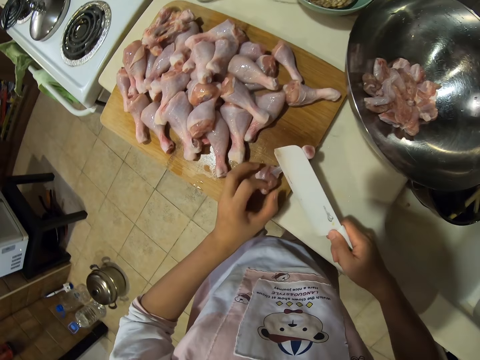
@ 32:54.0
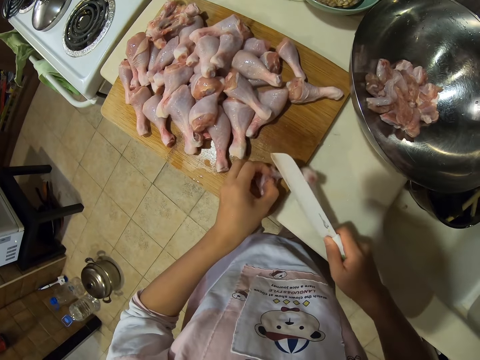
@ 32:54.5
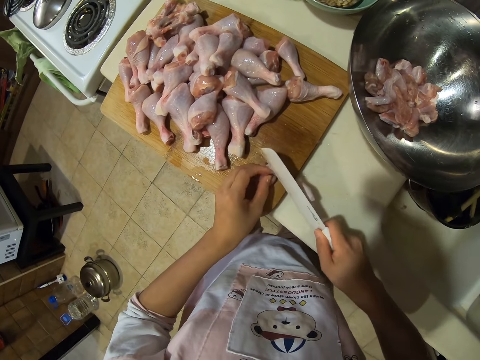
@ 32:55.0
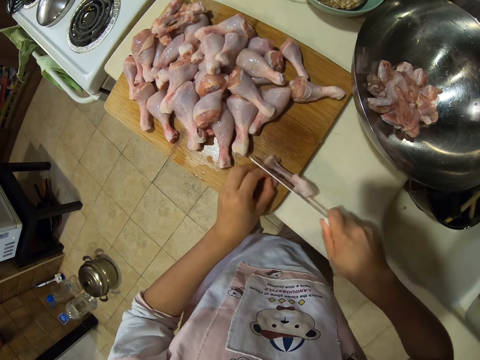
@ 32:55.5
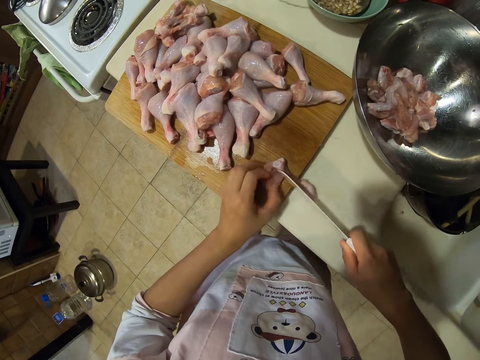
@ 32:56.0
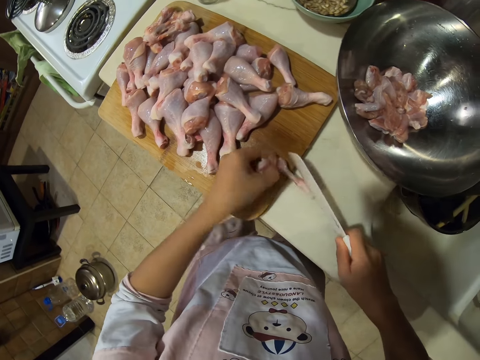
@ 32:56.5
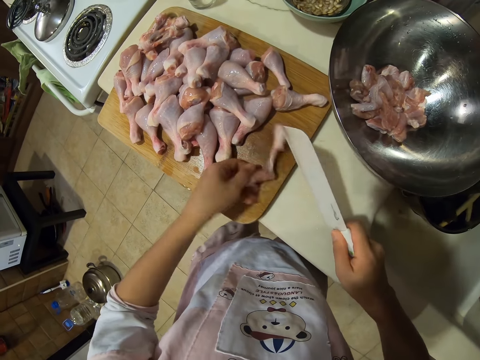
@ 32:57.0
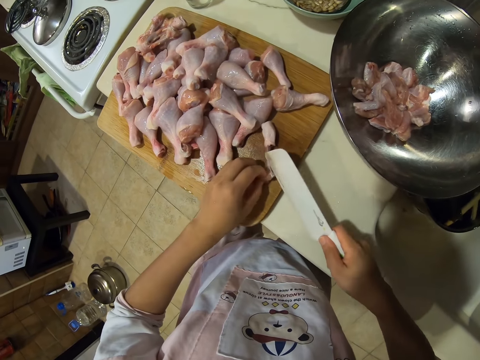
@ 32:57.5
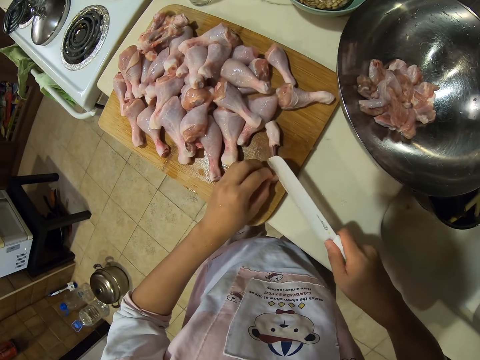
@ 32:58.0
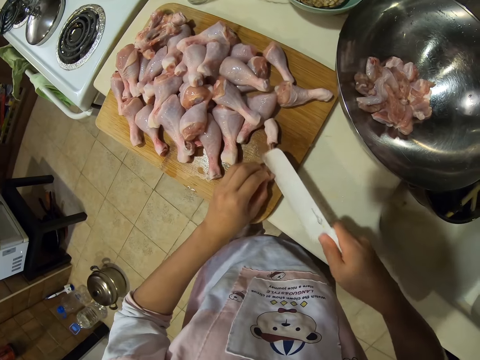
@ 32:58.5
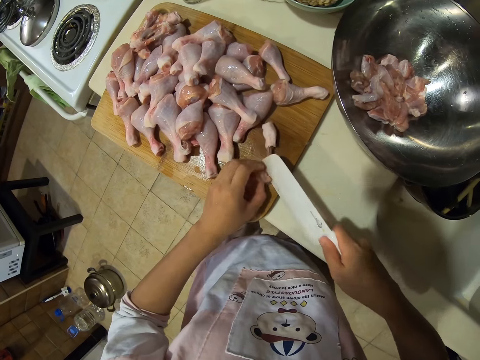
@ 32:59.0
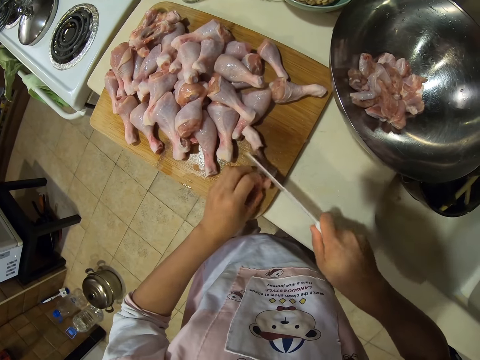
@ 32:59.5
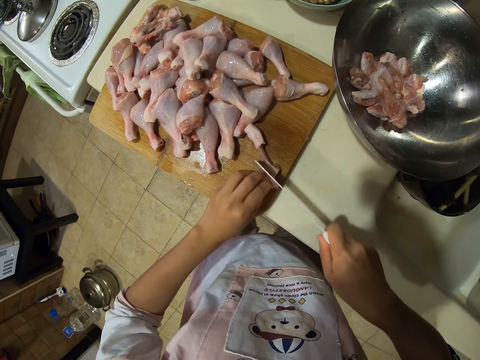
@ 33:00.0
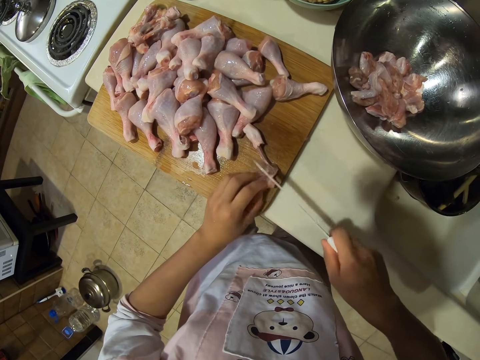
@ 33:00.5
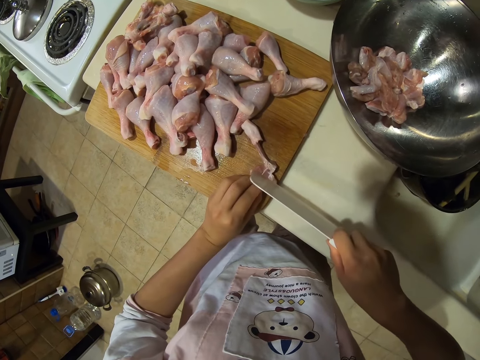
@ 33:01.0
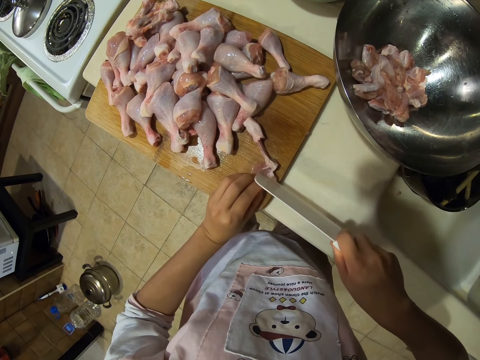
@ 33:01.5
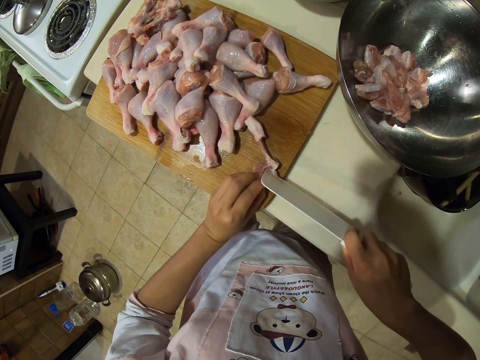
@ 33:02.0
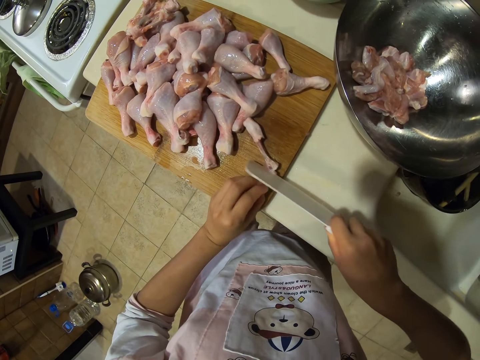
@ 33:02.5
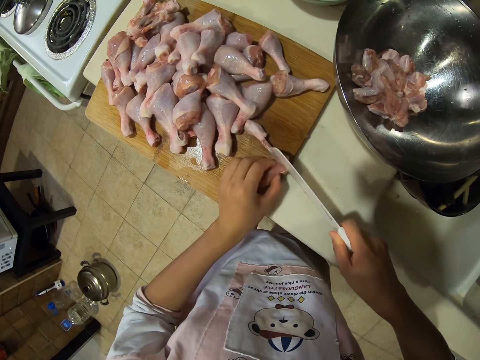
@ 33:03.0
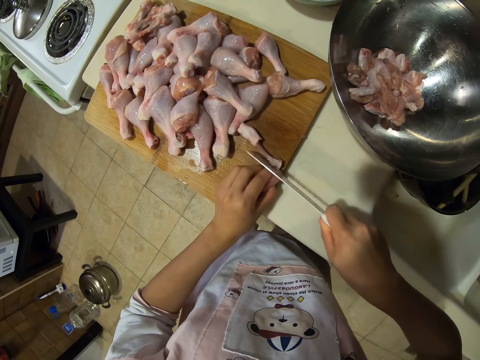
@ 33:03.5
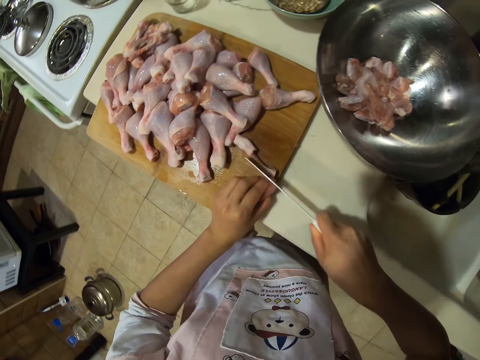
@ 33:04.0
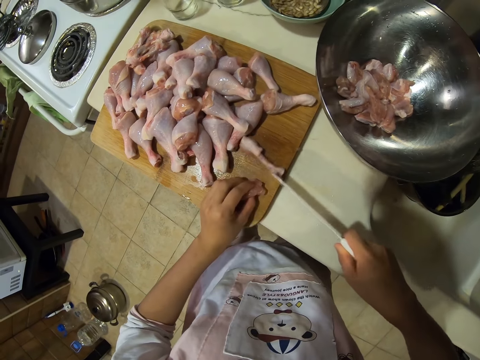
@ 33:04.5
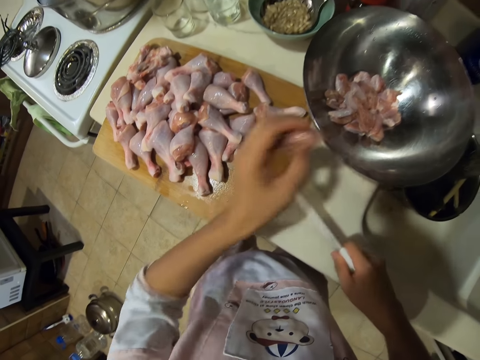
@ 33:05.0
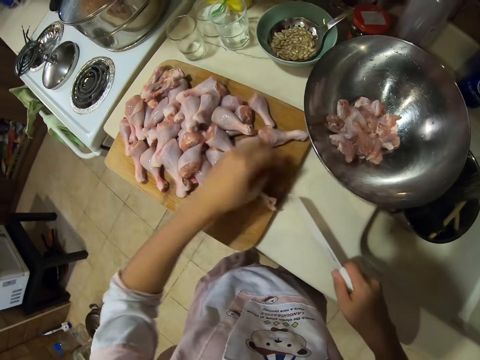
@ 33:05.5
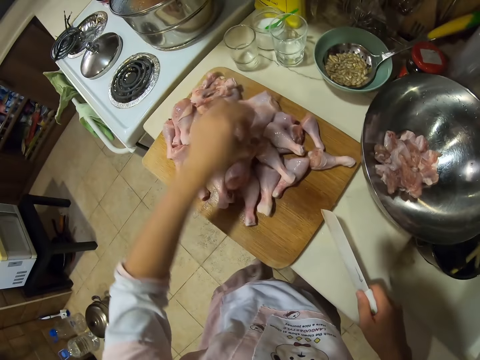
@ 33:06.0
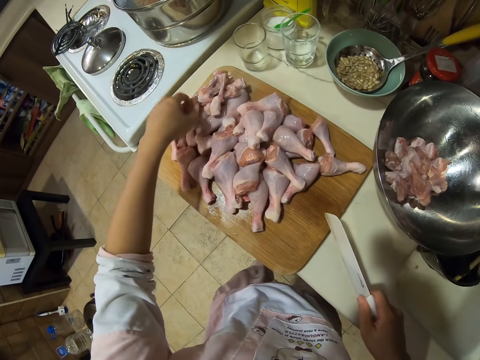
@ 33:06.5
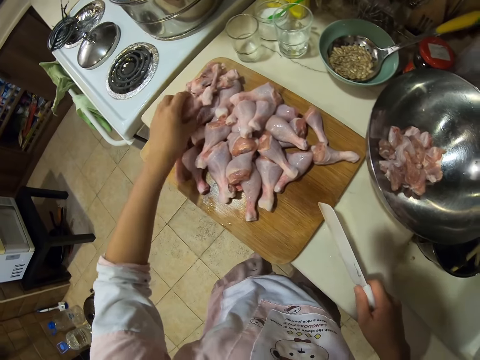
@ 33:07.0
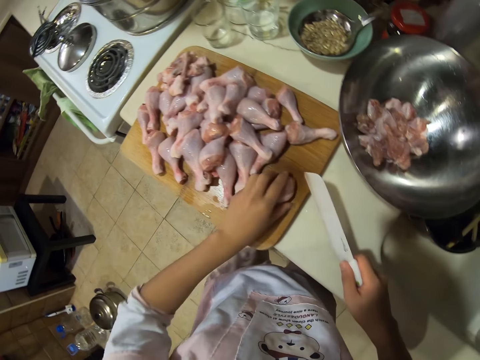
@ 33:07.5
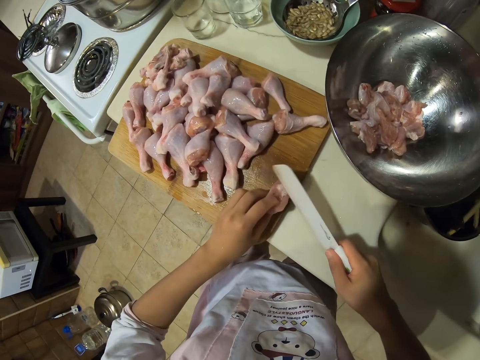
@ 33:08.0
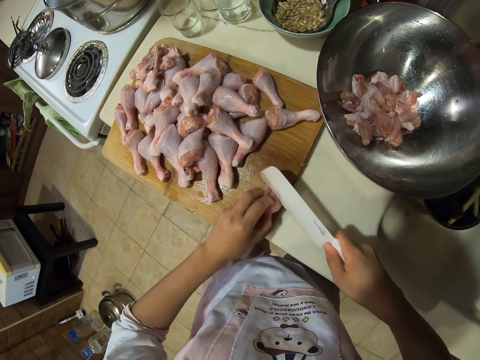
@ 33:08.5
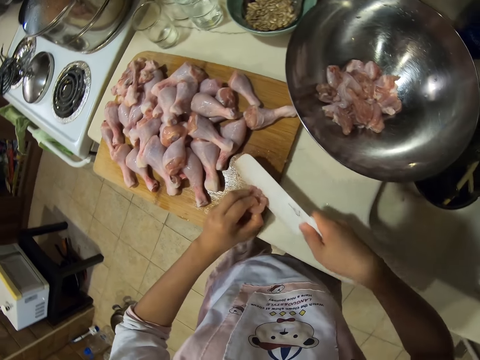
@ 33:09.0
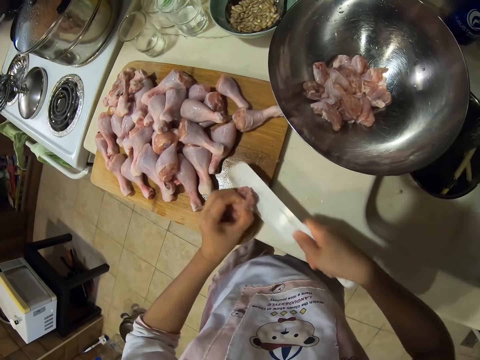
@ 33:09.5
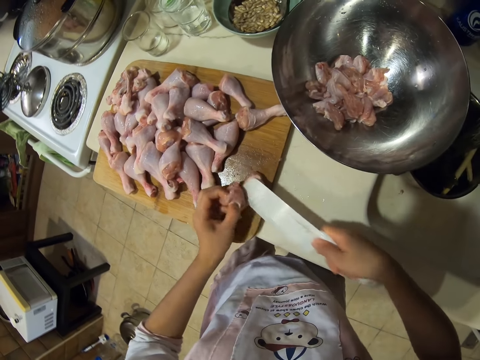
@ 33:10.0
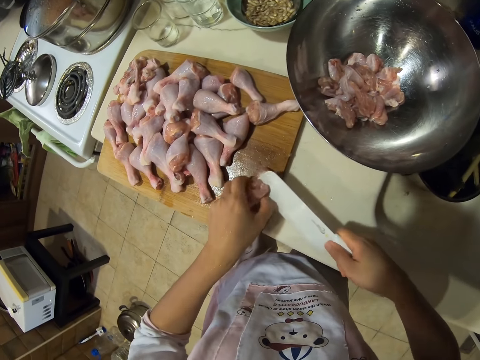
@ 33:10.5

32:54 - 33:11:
The camera wearer cuts the meat with a knife. They put chicken meat in the bowl. They place the bone on the chopping board. They pick up a chicken drumstick. They place it on the chopping board. They debone the chicken drumstick. They cut the meat with the knife.

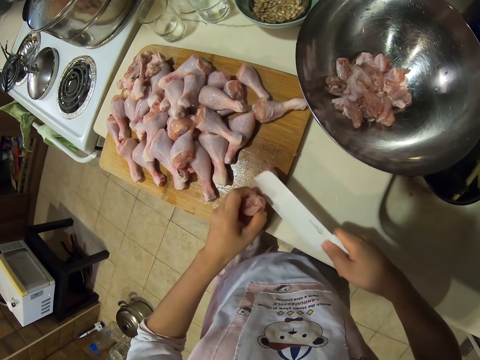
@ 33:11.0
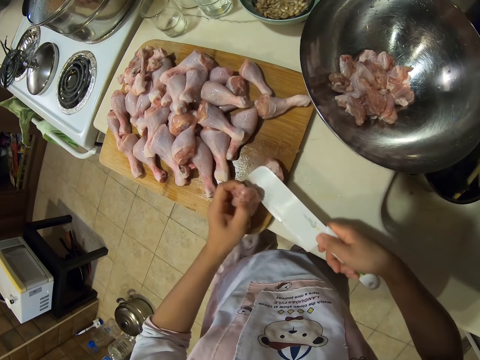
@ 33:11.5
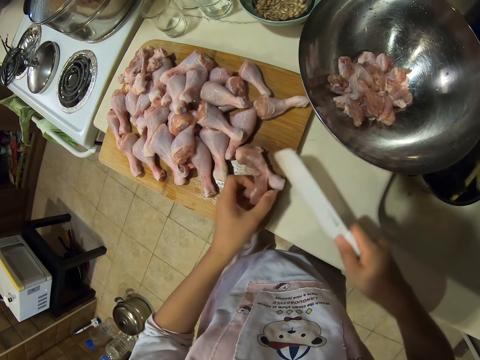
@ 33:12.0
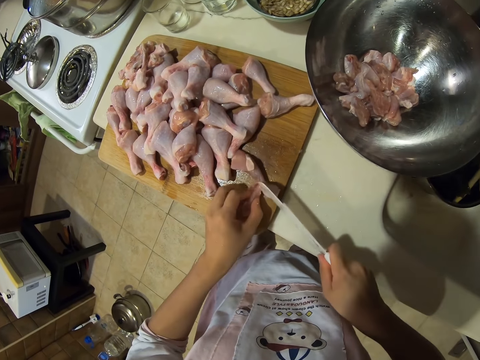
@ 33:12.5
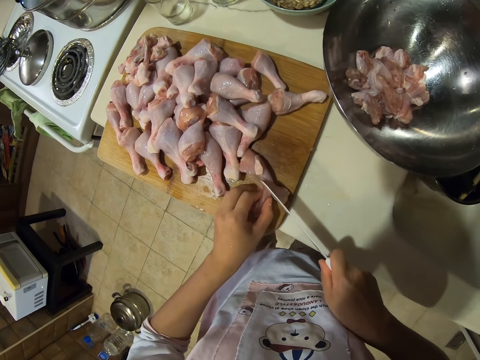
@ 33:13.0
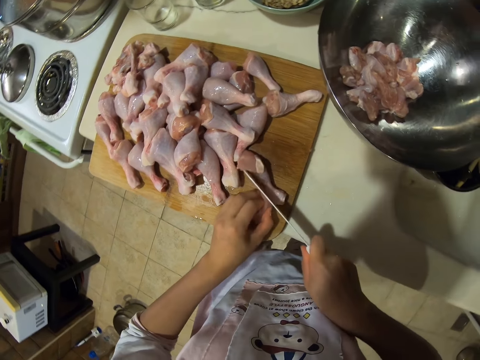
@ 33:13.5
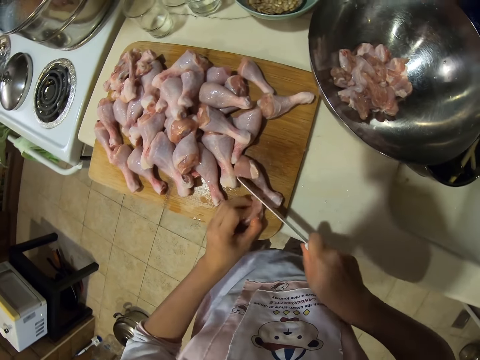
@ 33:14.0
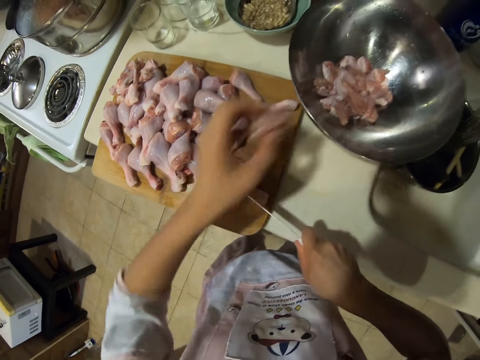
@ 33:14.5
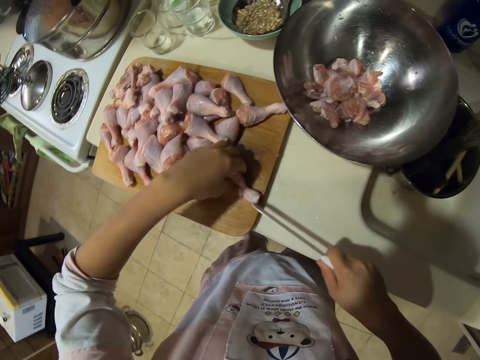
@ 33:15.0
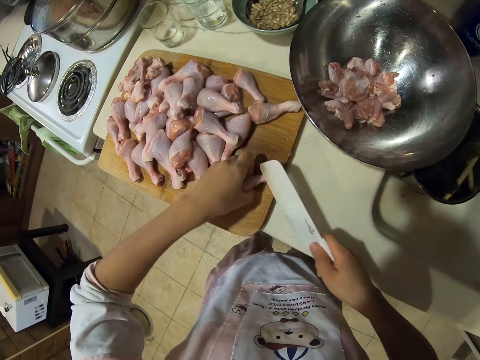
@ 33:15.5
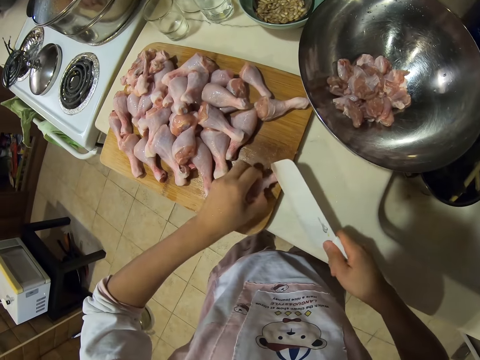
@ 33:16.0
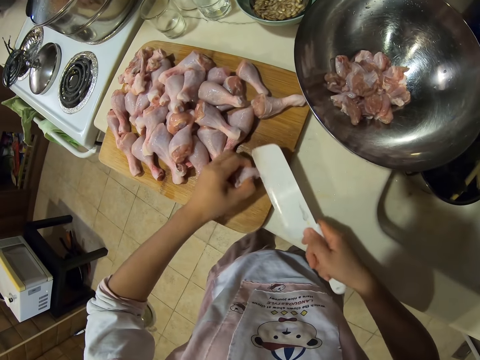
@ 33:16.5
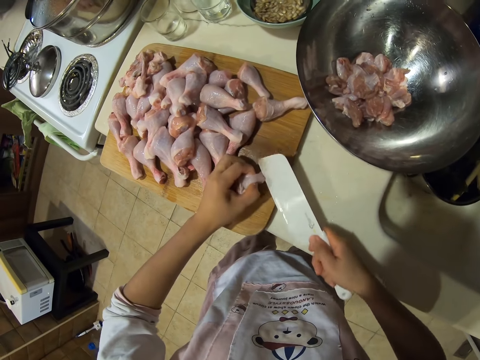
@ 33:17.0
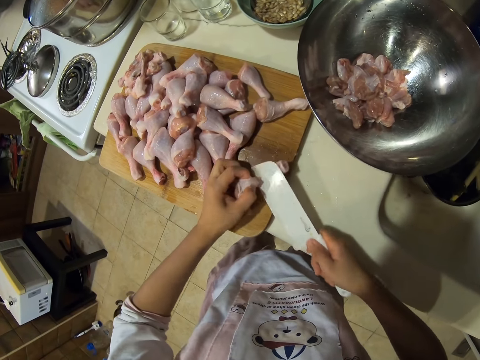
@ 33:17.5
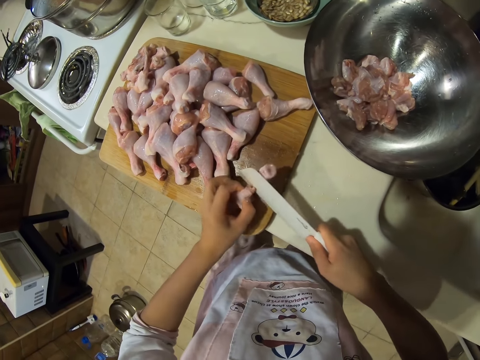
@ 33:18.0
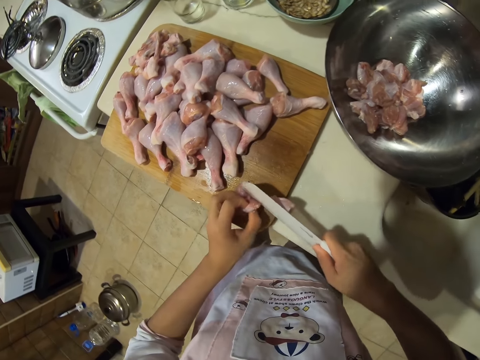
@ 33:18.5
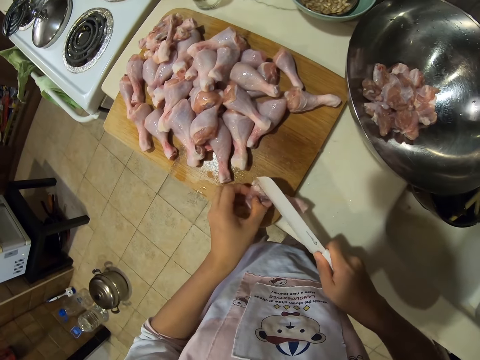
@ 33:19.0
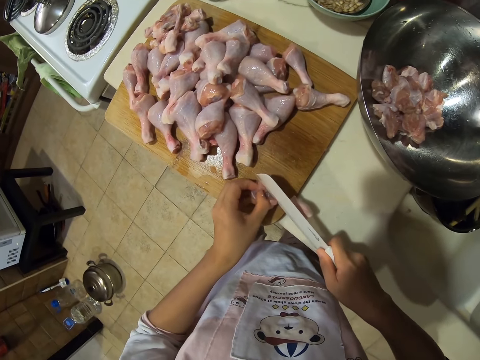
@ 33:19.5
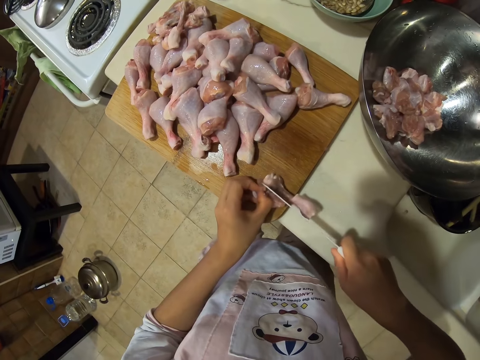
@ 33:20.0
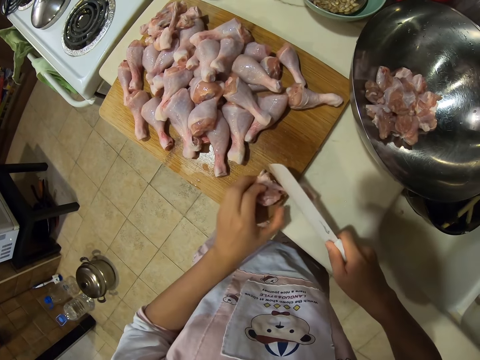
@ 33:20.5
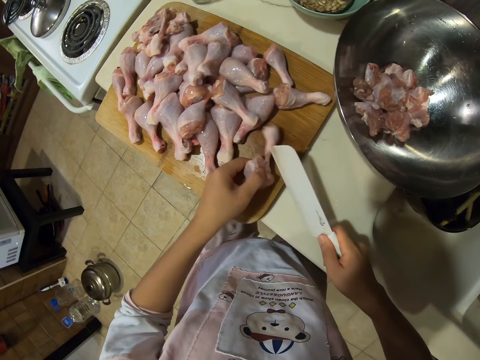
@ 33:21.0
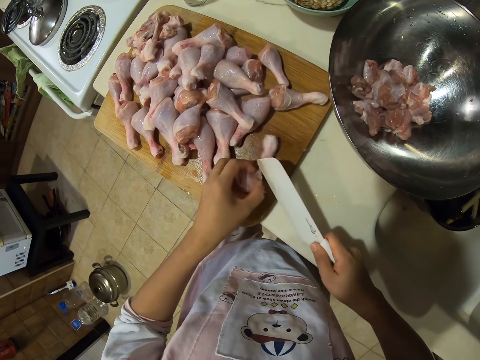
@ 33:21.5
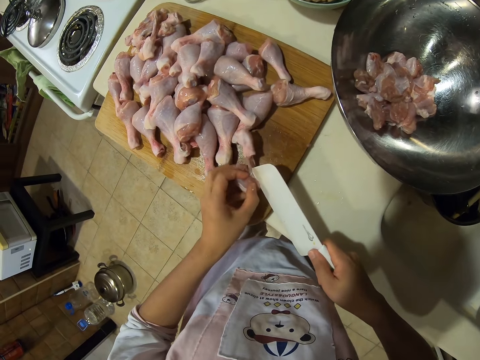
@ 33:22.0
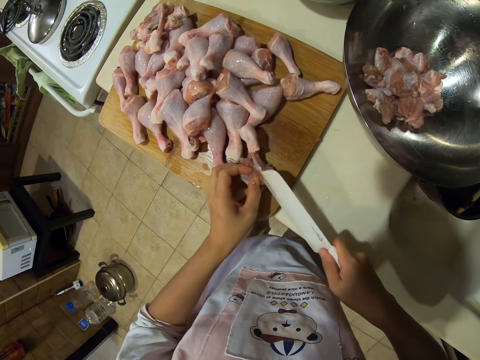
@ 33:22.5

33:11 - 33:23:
The camera wearer puts chicken meat in the bowl. They cut the meat with a knife. They debone the chicken drumstick. They cut the meat with the knife.
